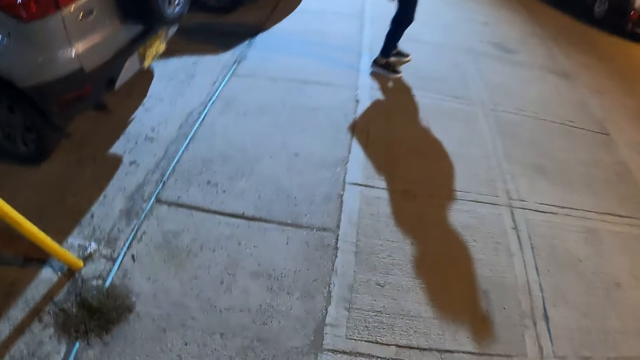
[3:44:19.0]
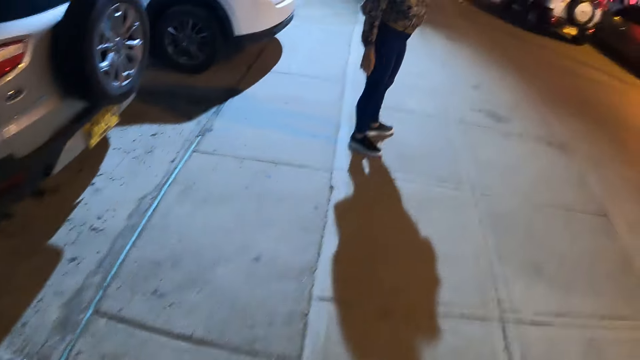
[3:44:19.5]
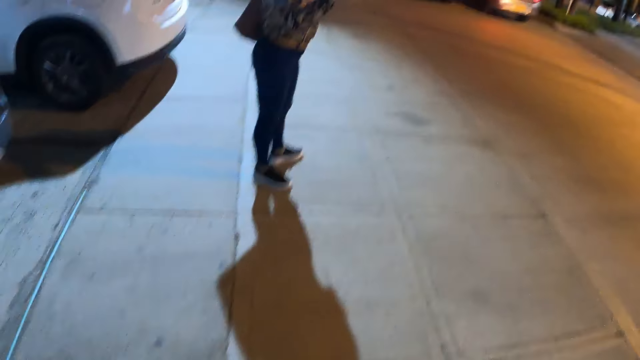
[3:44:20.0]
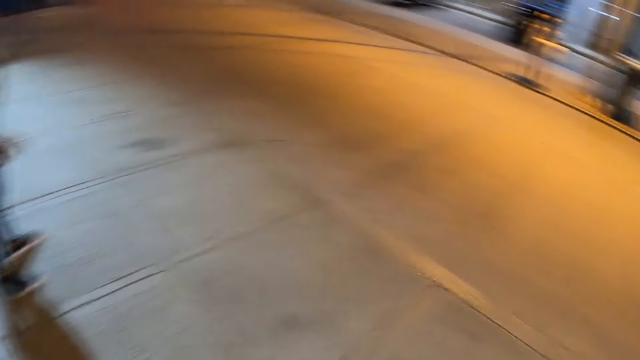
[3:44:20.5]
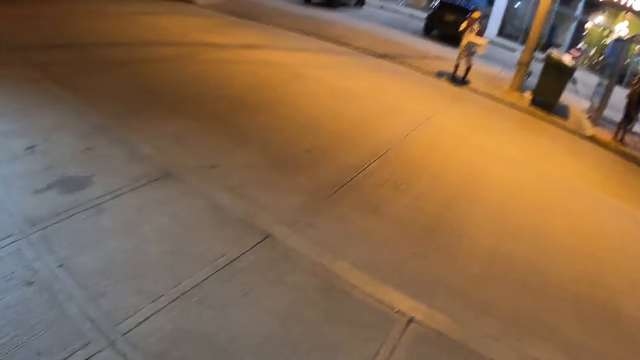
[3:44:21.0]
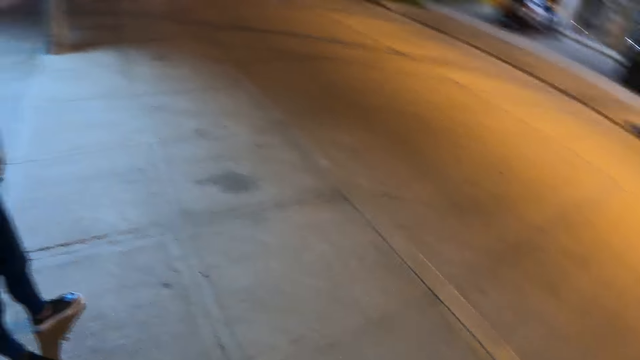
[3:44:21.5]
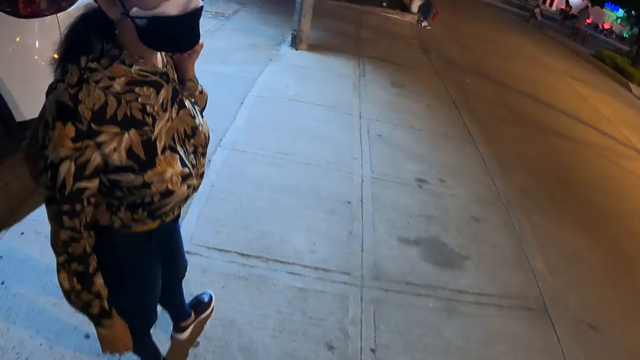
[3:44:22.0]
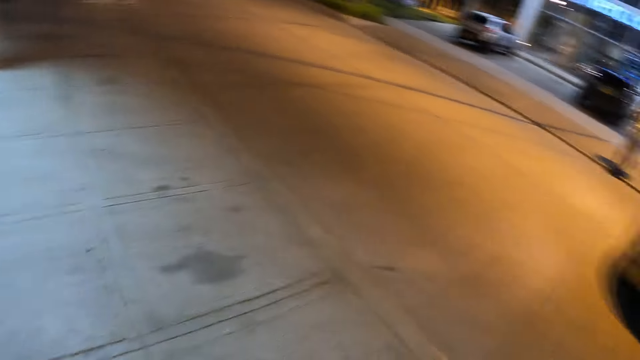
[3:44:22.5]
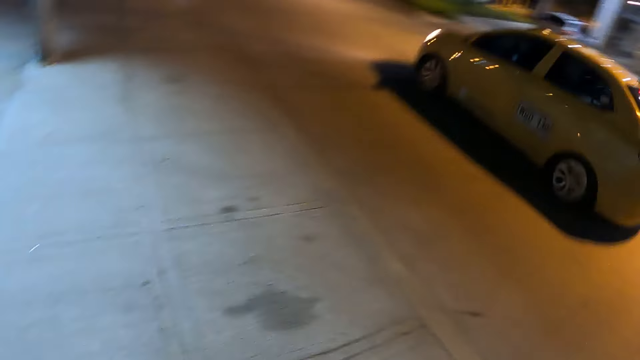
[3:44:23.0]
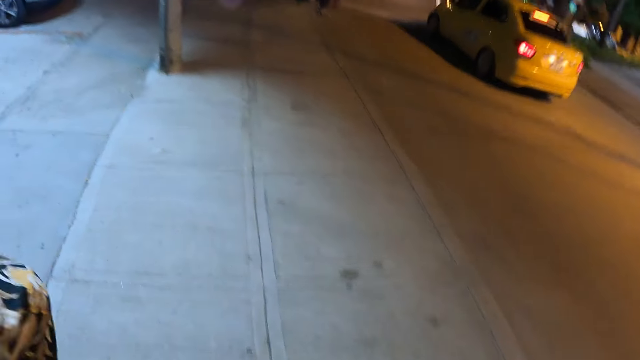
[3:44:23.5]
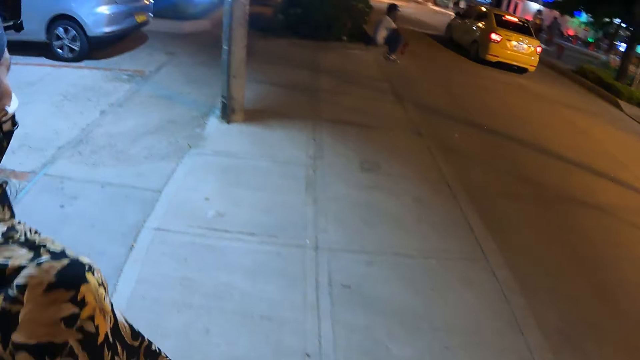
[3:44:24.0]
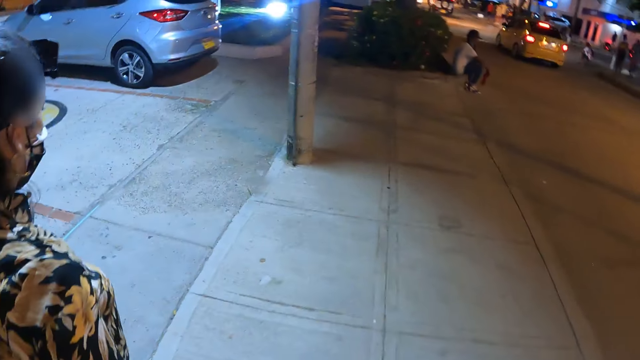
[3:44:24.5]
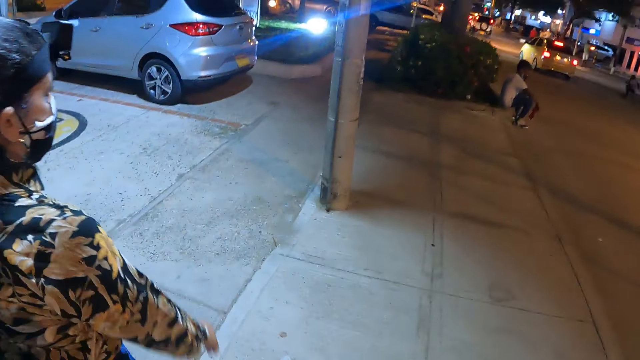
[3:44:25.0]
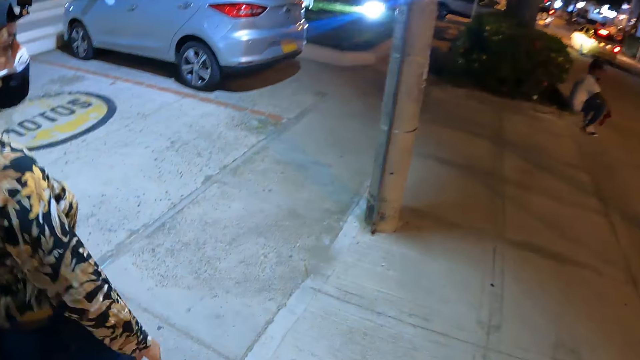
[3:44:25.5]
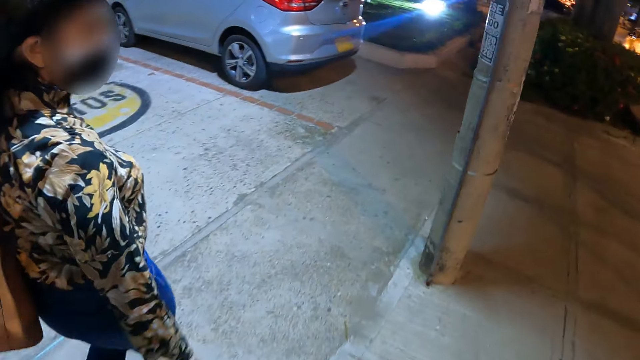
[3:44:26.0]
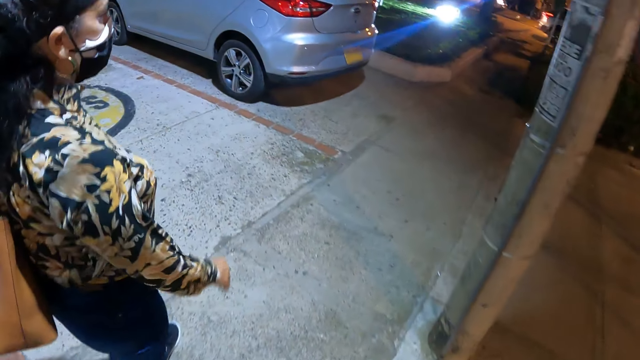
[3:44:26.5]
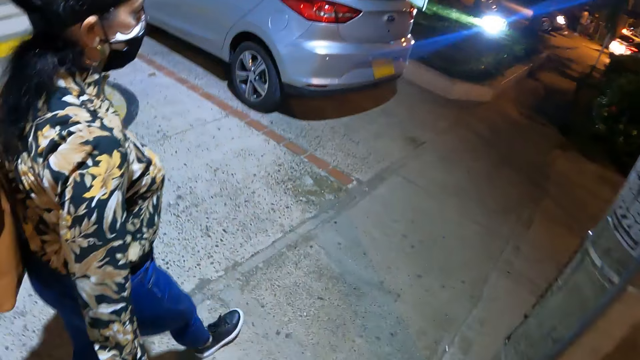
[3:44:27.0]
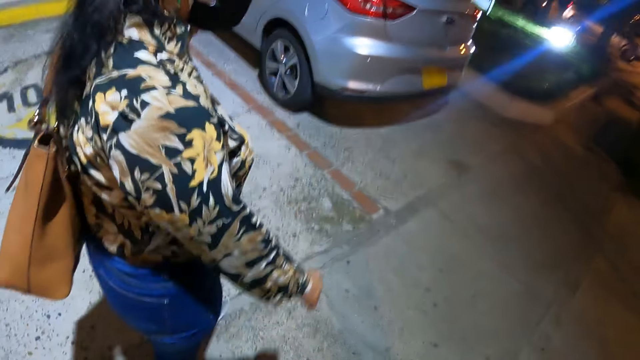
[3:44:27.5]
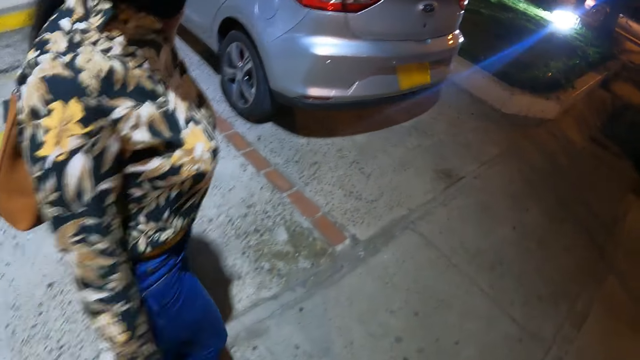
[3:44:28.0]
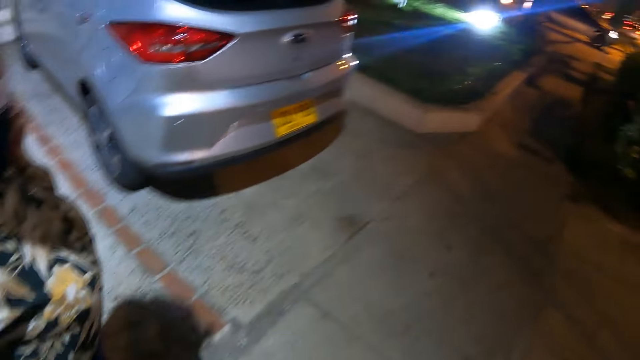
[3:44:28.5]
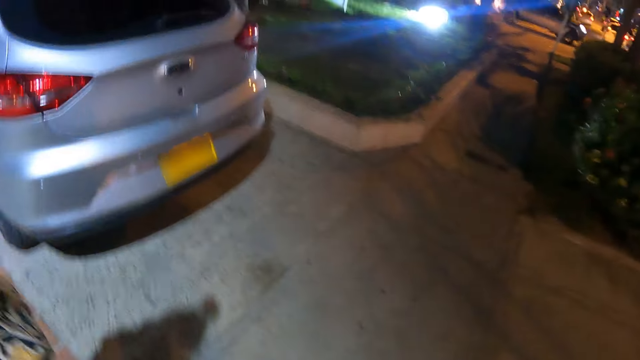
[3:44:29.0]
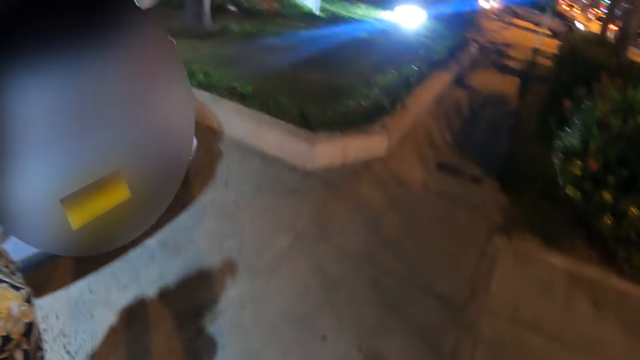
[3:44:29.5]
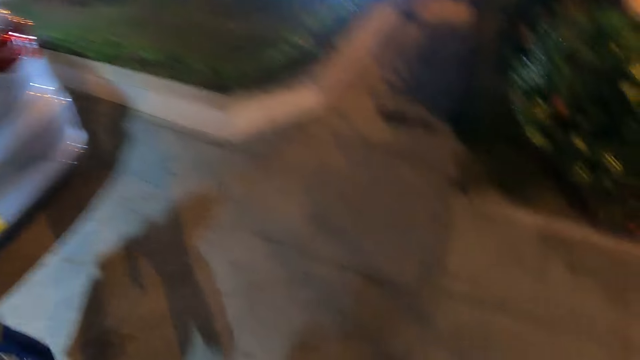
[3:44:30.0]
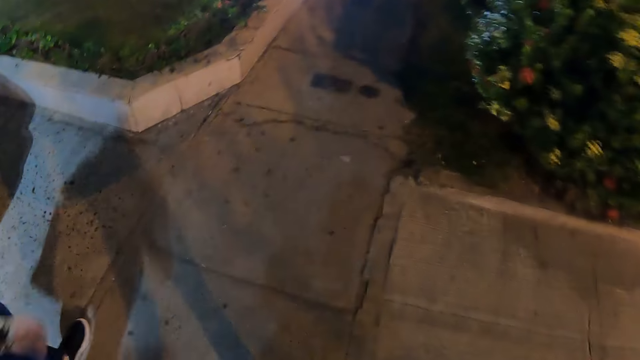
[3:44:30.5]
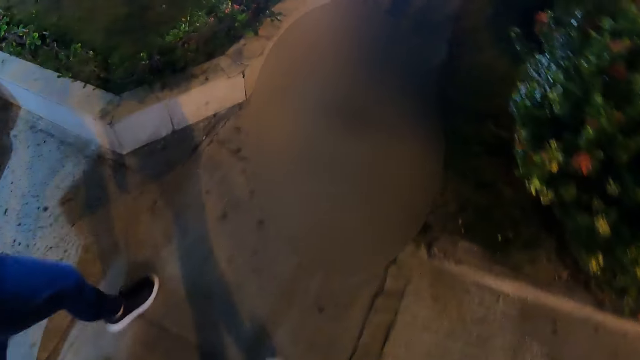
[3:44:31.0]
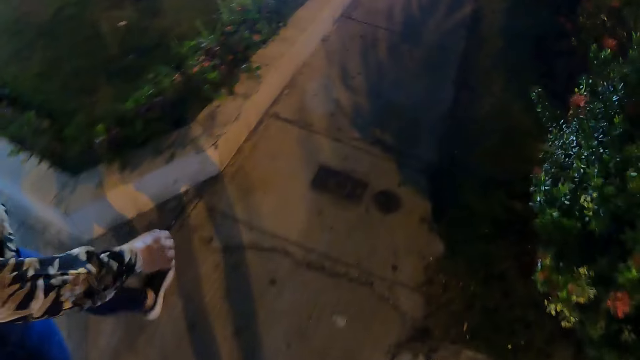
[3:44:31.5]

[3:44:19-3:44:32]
A woman stands at the road side. The camera wearer converses with the woman. The woman points at something. The camera wearer looks right. They look forward. They walk forward. They look around. They look right. They look left. A man walks around the street. The woman walks around the street. The camera wearer walks around the street. They converse with the woman. They converse with the woman again. The woman walks around the street. The camera wearer looks forward.

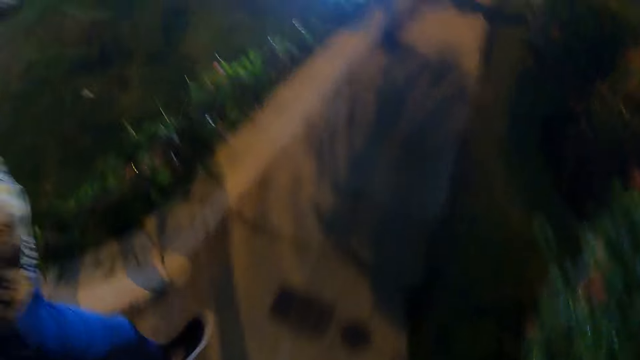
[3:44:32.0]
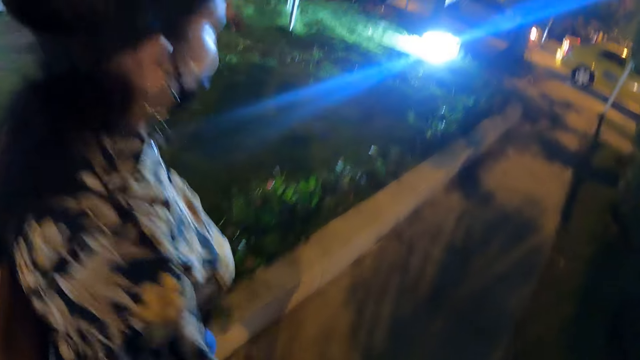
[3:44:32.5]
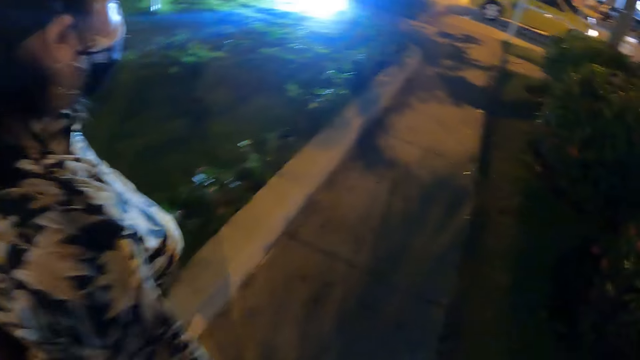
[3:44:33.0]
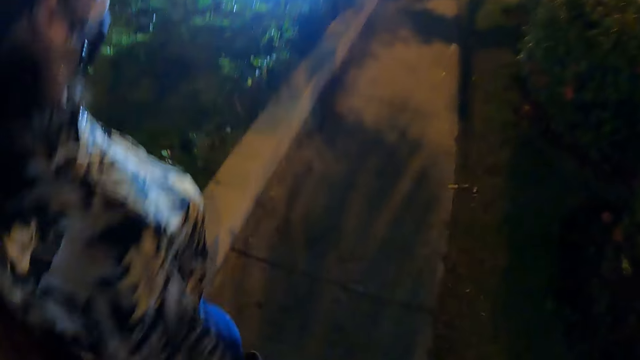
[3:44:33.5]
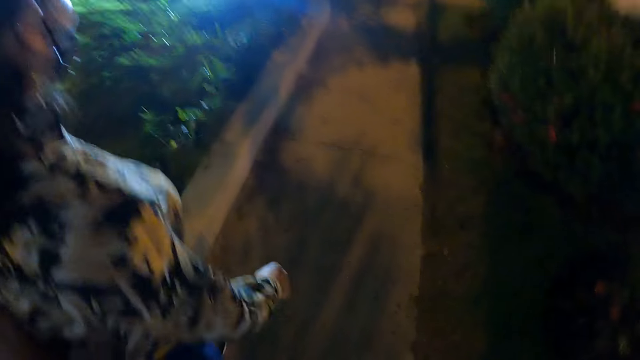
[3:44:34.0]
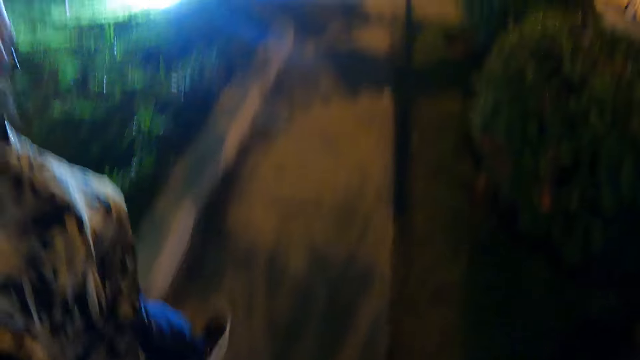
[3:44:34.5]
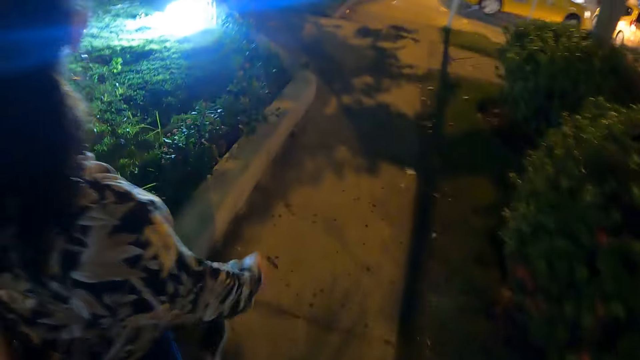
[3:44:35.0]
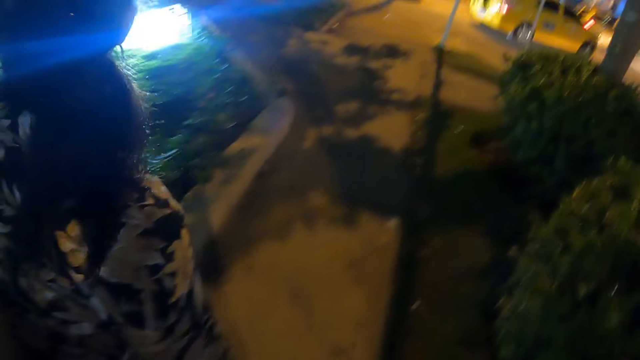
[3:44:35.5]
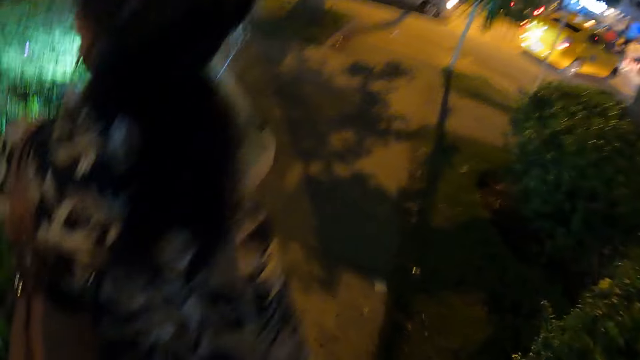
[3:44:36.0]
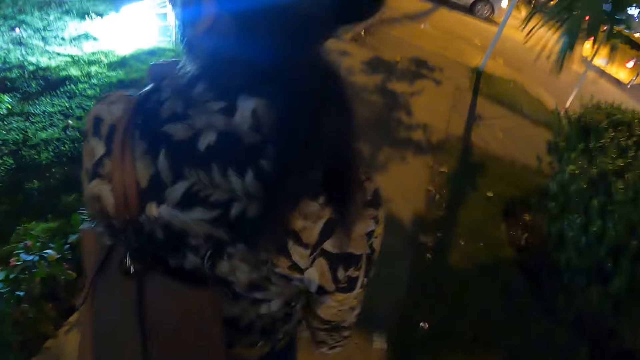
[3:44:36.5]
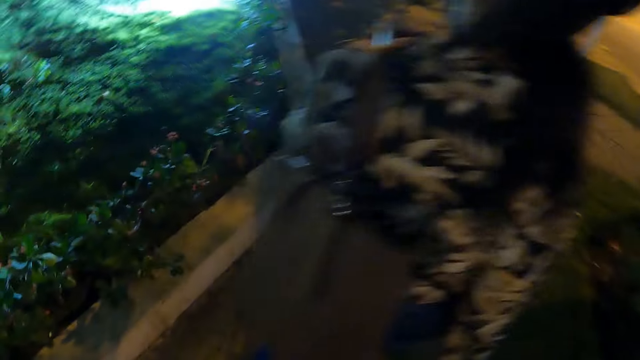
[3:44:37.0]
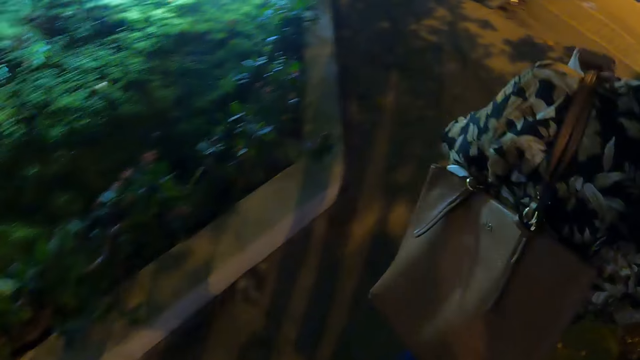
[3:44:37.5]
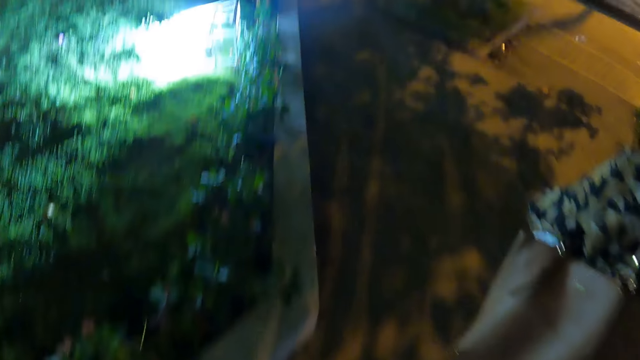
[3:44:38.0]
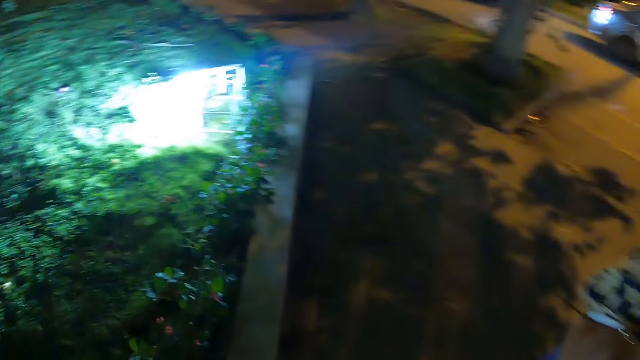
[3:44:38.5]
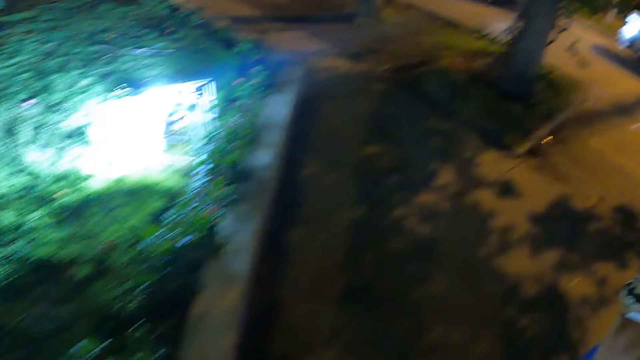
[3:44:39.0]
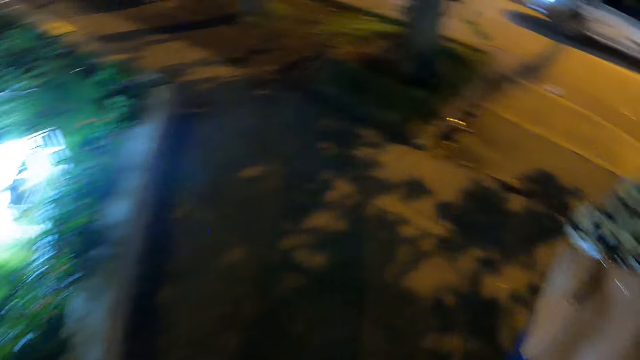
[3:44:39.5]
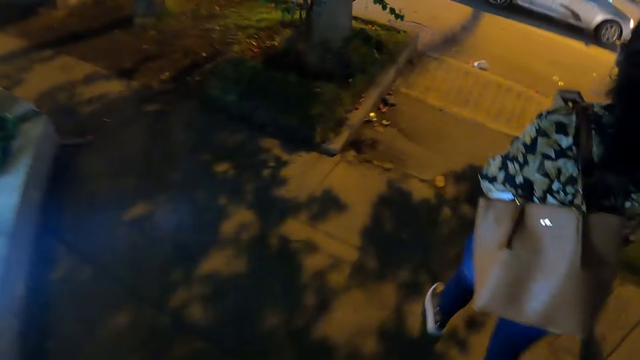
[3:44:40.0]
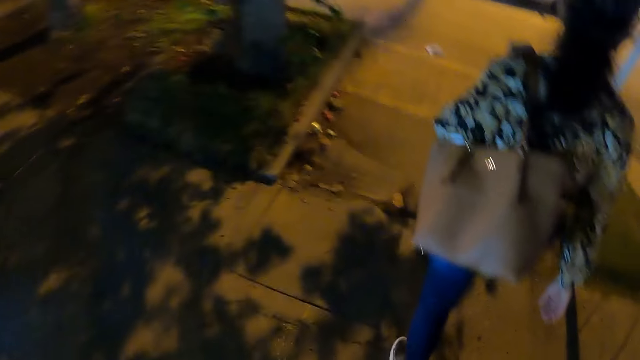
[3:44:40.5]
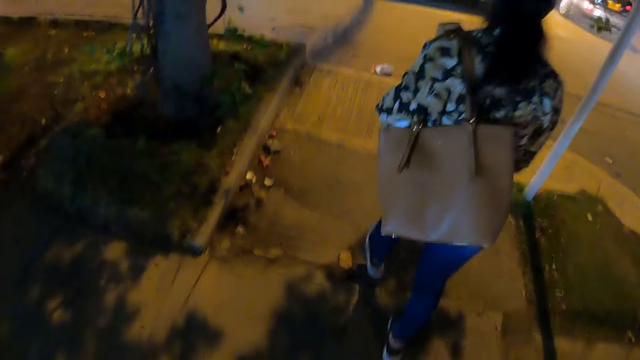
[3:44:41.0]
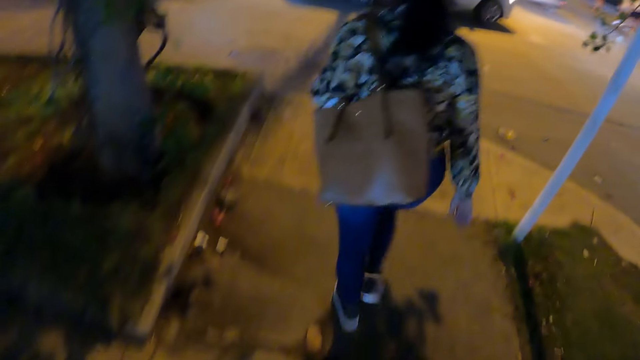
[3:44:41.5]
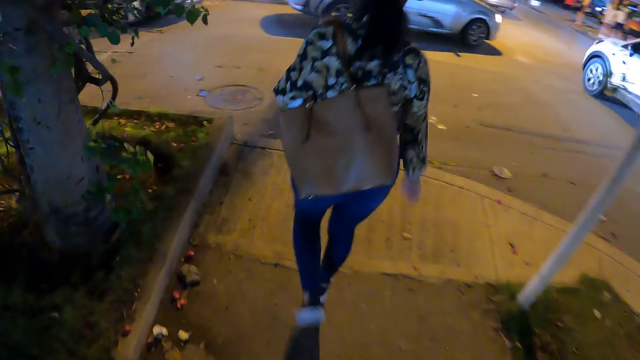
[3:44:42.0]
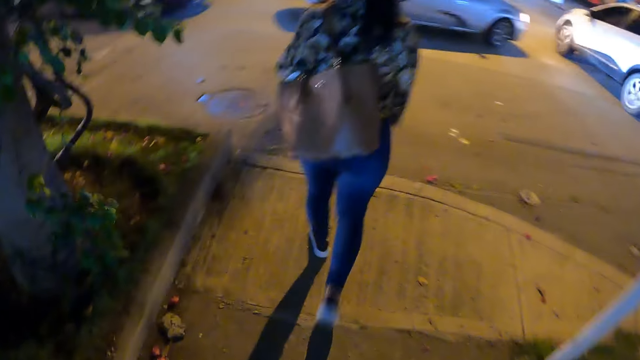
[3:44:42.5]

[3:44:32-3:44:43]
The camera wearer looks left. They look forward. They look left. They look forward.
